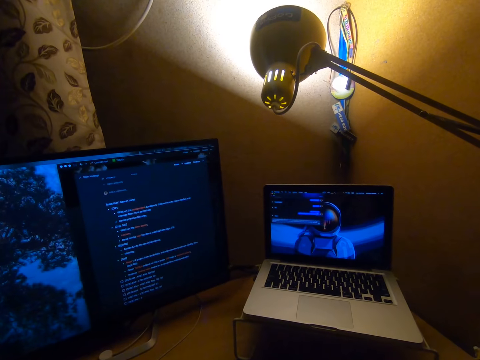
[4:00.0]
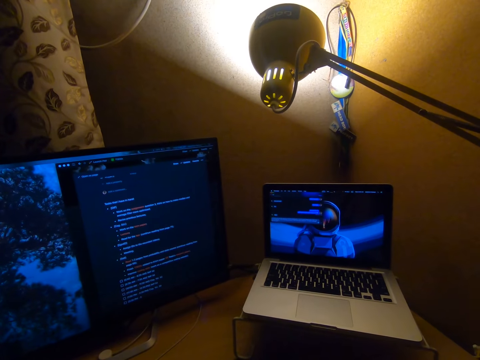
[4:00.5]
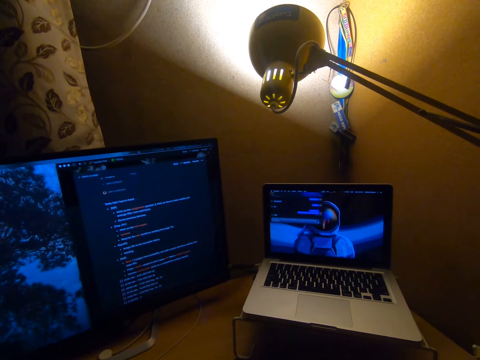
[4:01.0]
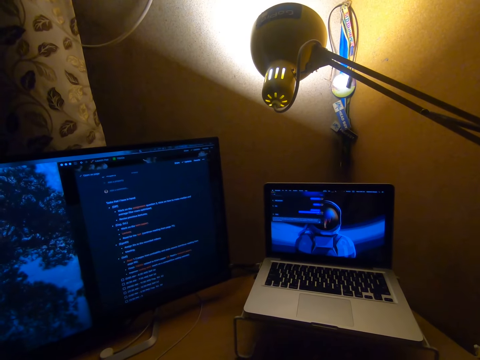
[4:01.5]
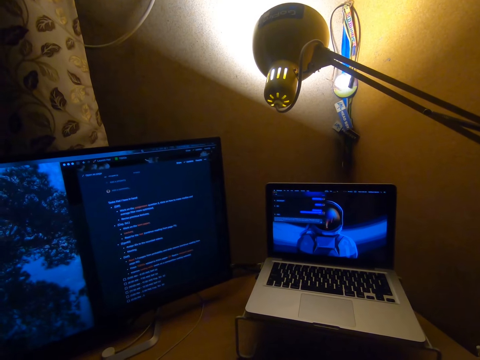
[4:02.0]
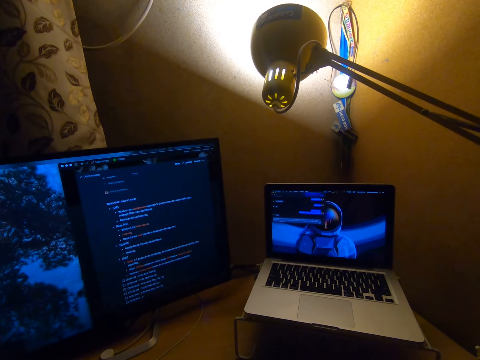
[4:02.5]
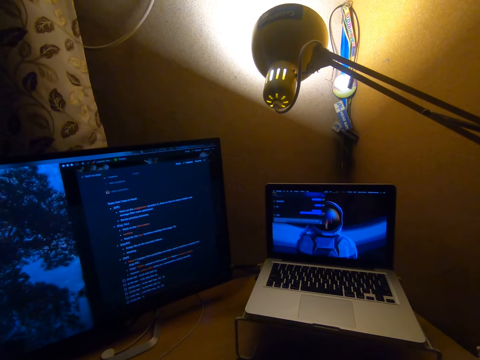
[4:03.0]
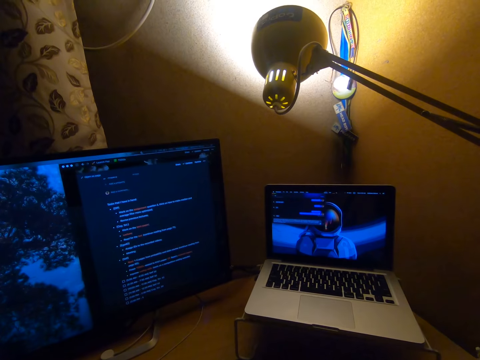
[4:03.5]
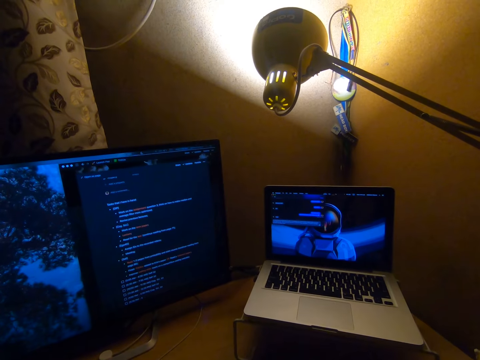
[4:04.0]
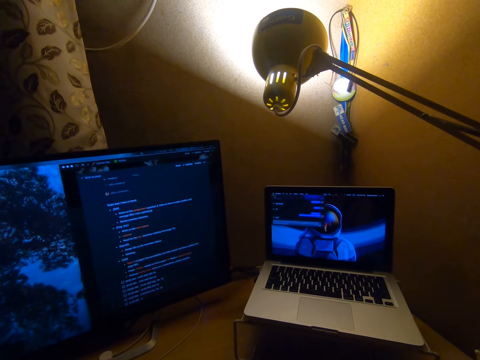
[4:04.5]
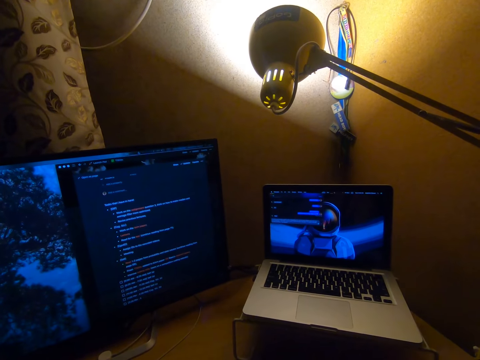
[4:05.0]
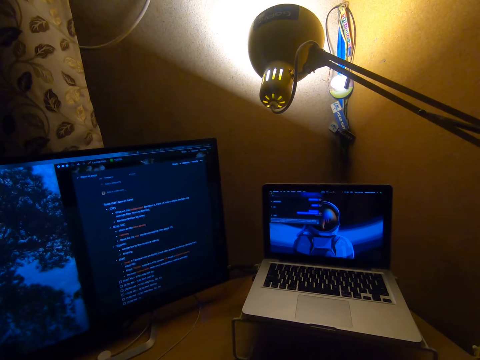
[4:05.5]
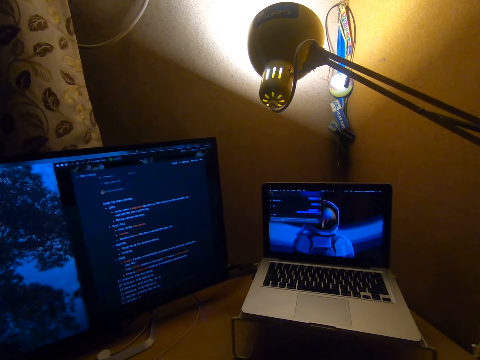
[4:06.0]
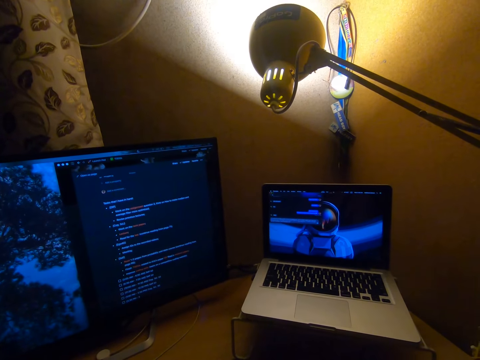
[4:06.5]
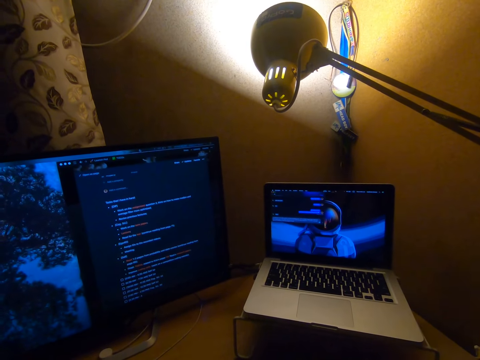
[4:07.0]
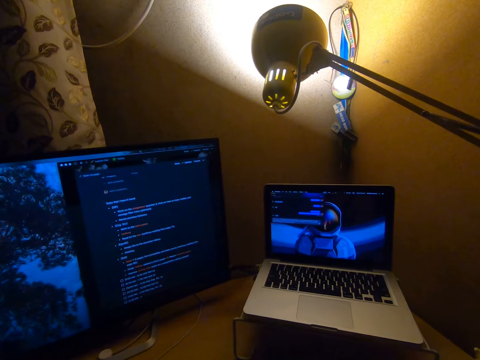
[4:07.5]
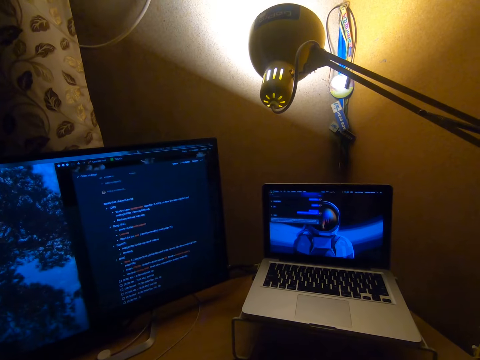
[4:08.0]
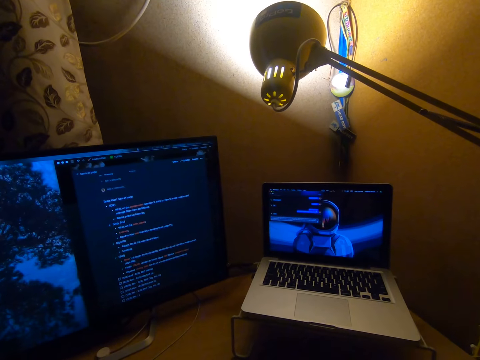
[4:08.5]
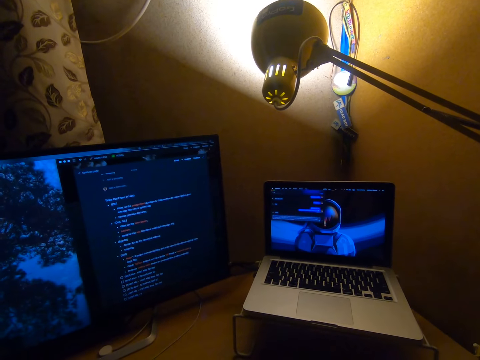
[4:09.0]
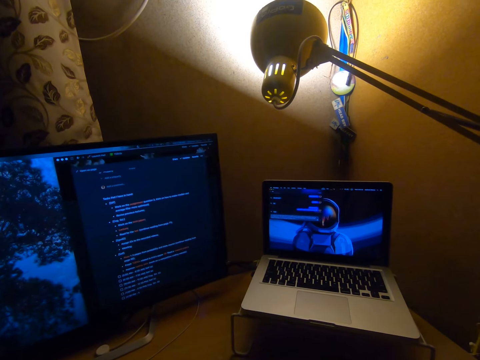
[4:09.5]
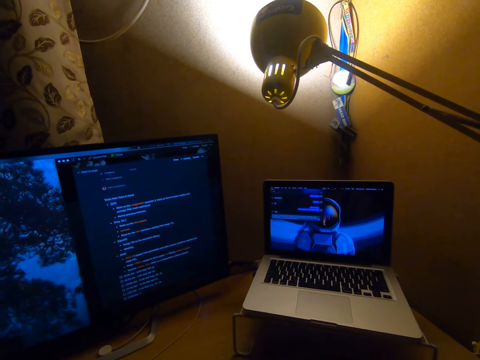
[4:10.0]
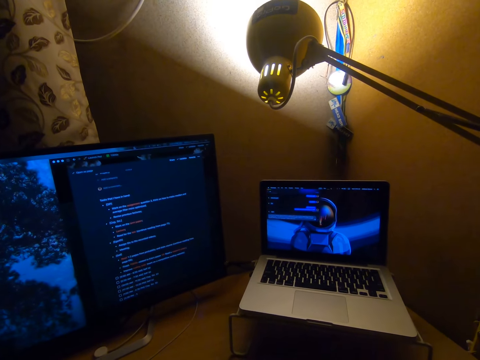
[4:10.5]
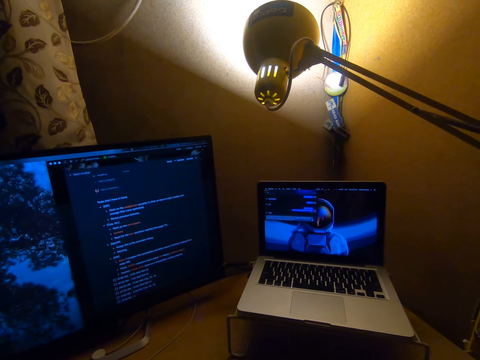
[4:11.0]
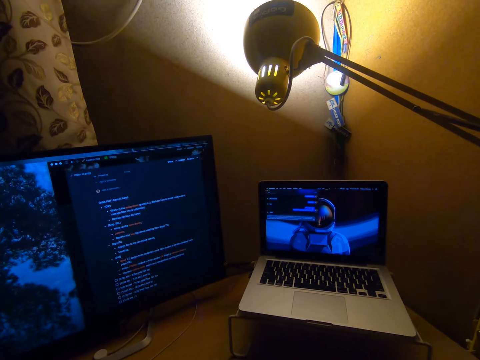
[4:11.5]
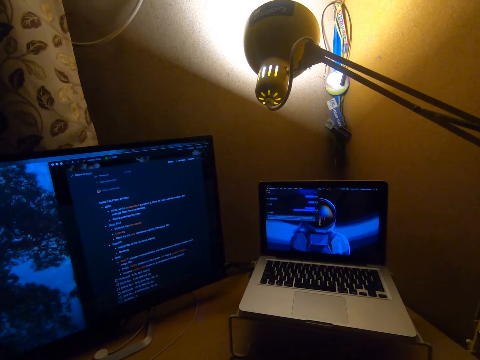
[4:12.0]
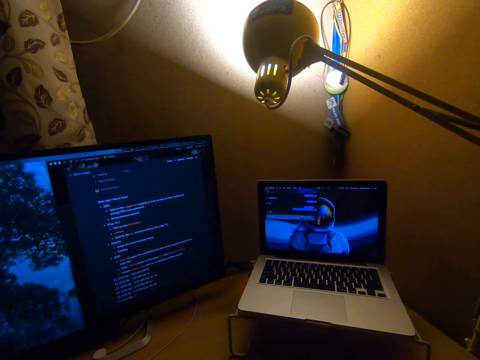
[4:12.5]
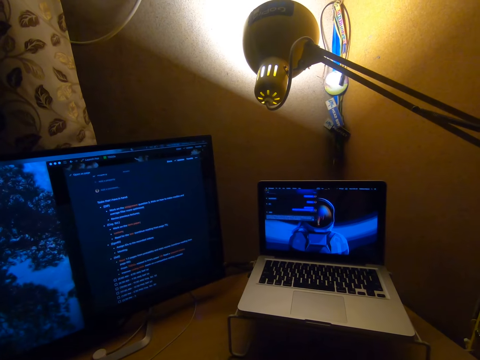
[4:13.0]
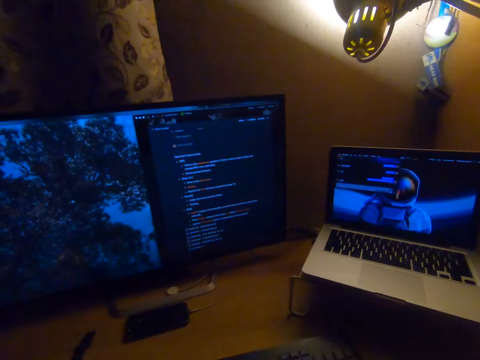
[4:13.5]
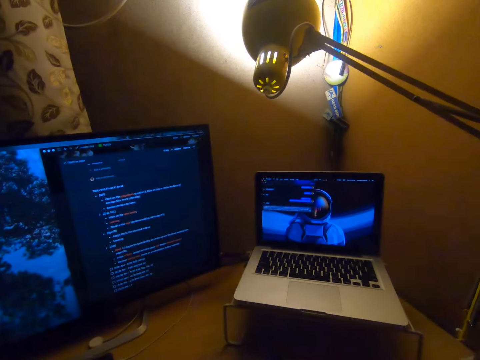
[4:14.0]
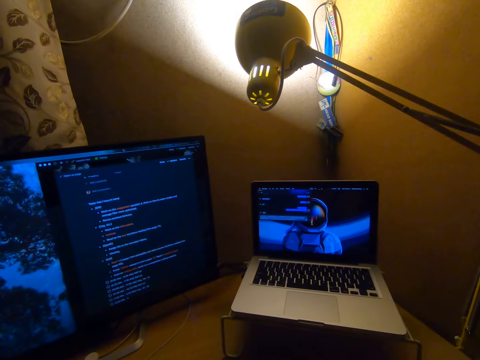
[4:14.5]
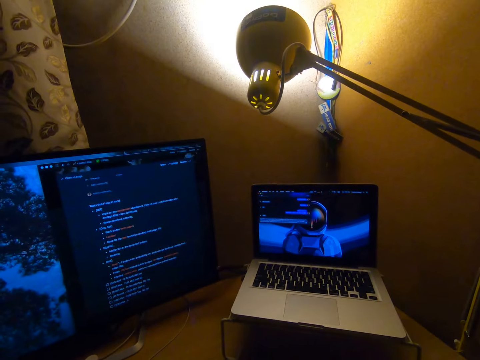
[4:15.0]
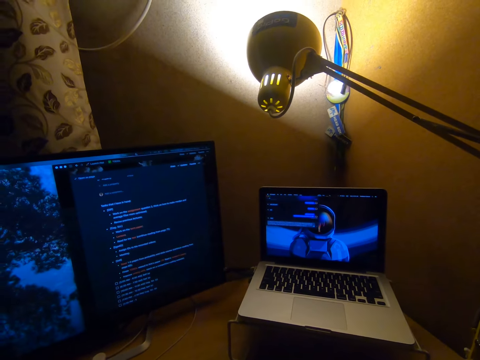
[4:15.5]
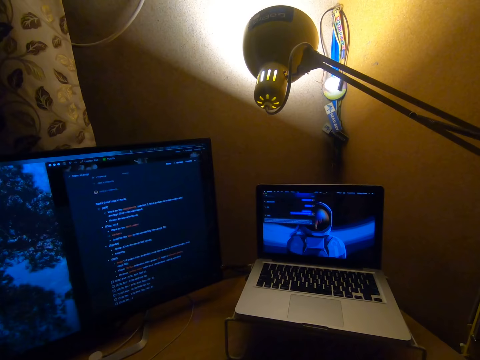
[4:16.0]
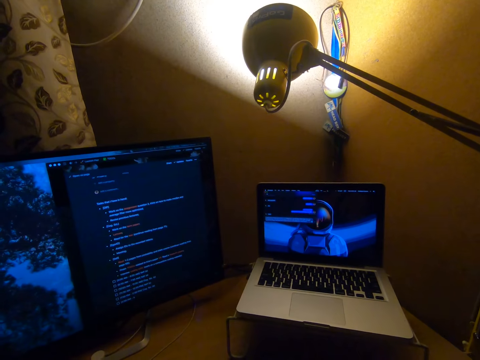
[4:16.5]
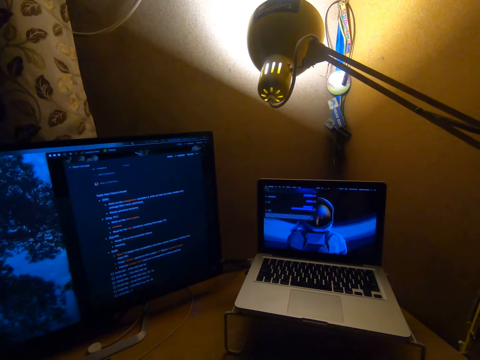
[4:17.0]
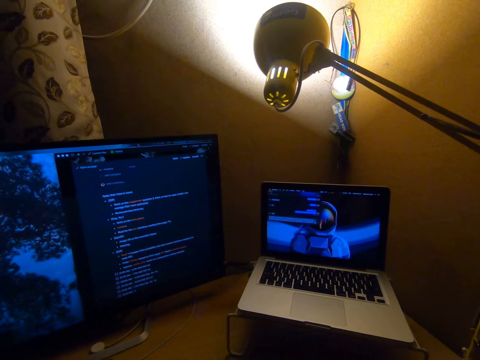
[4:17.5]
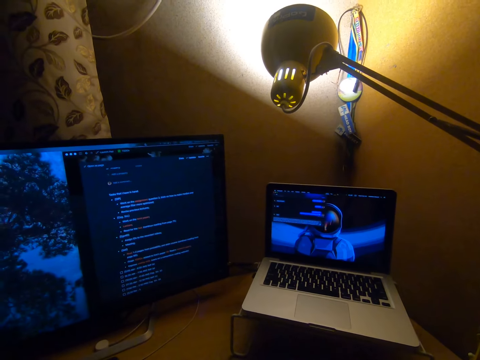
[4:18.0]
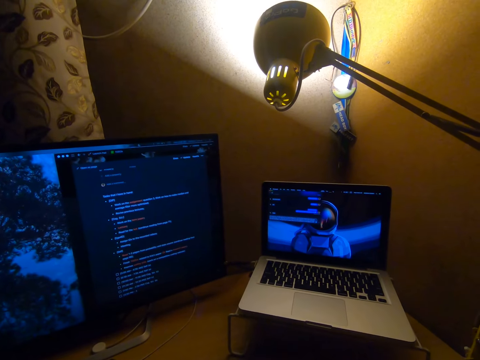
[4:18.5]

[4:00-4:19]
The camera wearer types a sentence. He moves his head.

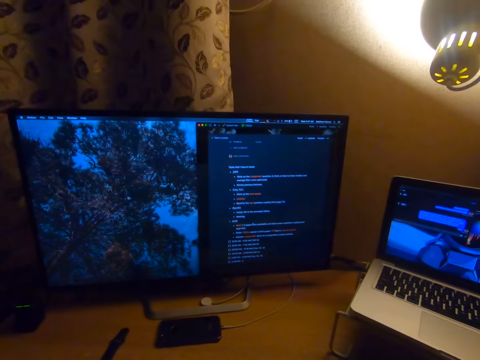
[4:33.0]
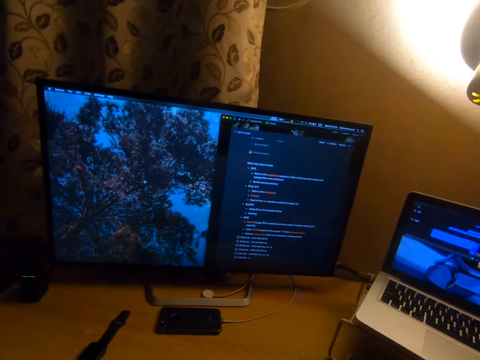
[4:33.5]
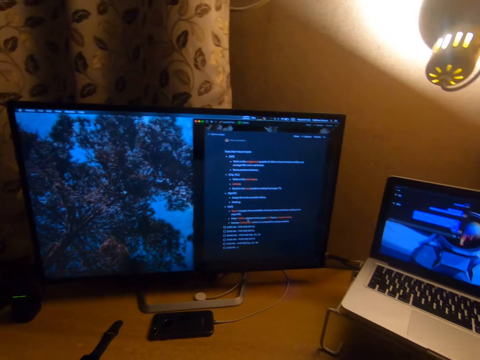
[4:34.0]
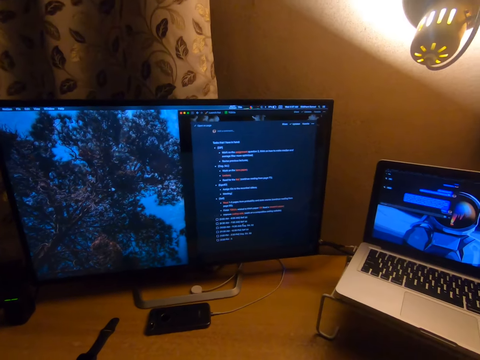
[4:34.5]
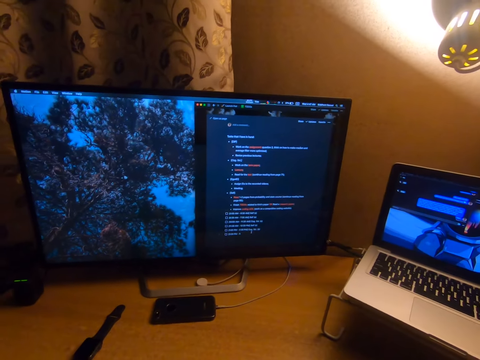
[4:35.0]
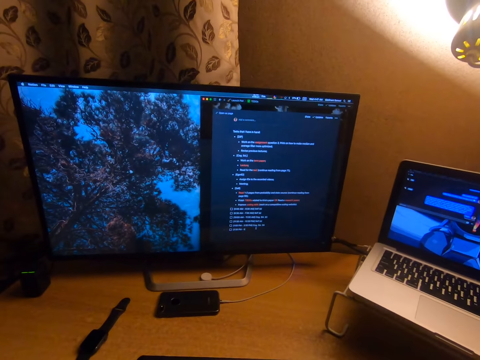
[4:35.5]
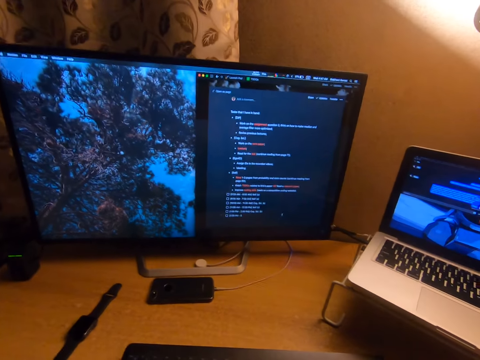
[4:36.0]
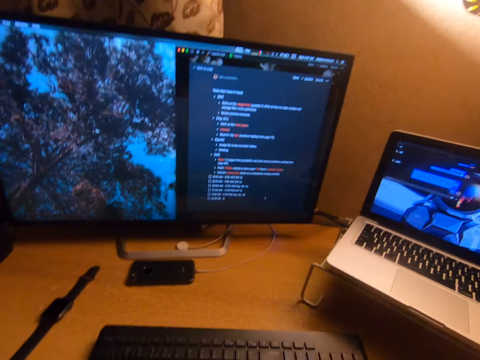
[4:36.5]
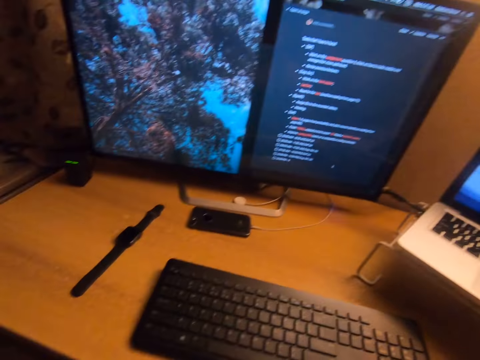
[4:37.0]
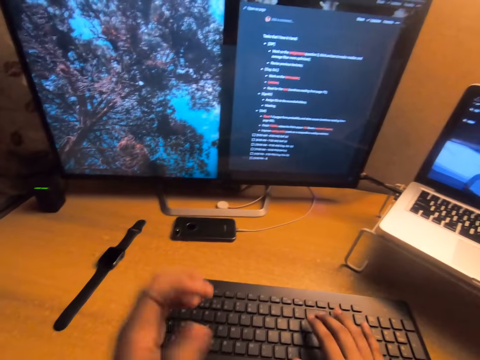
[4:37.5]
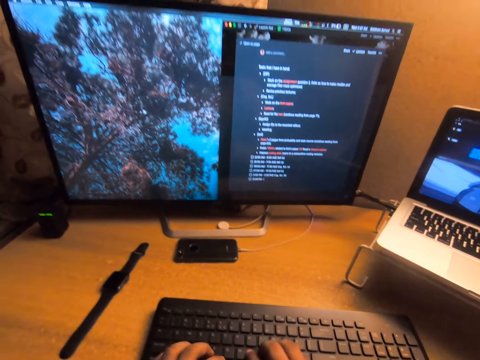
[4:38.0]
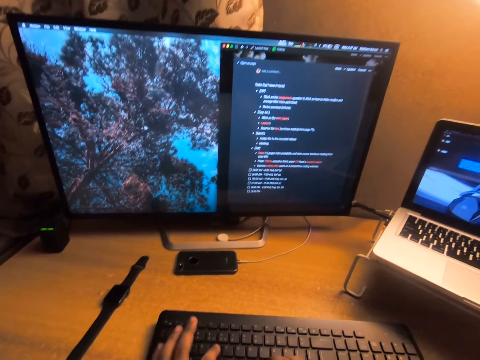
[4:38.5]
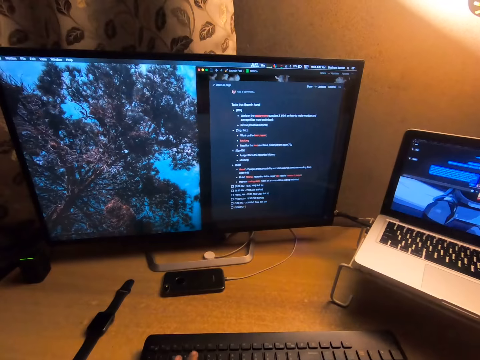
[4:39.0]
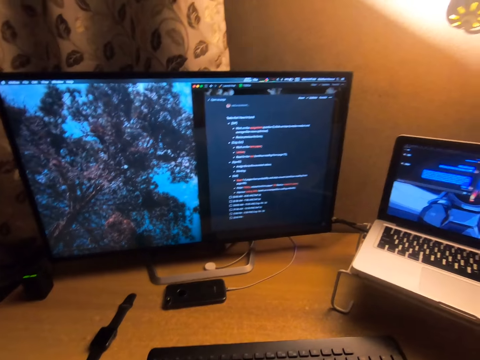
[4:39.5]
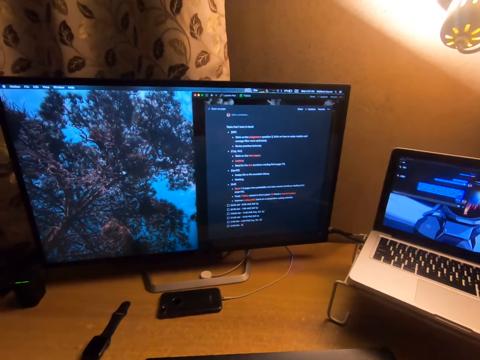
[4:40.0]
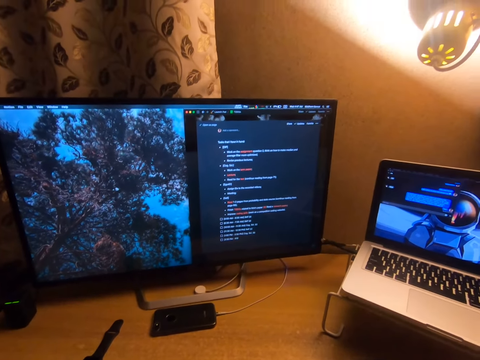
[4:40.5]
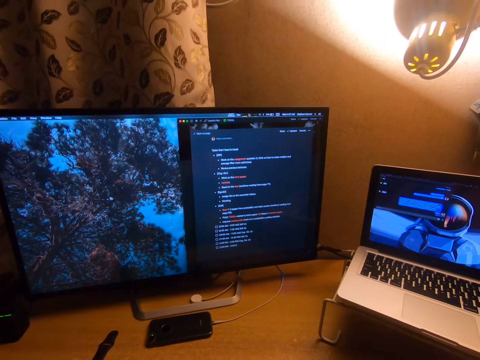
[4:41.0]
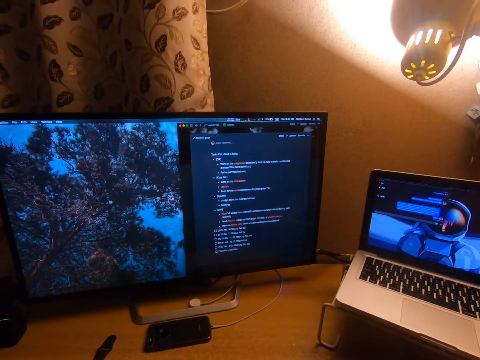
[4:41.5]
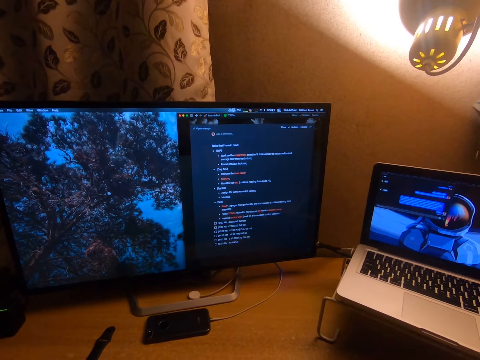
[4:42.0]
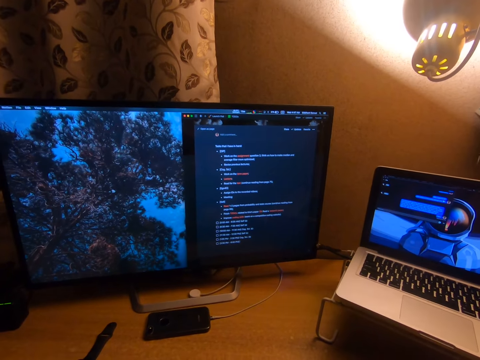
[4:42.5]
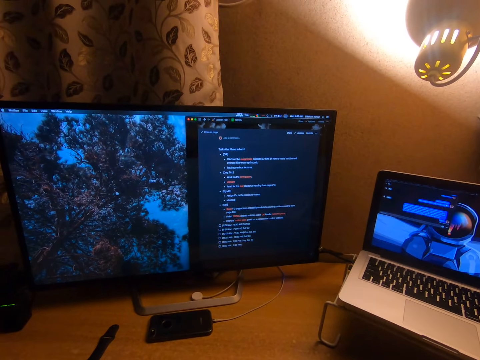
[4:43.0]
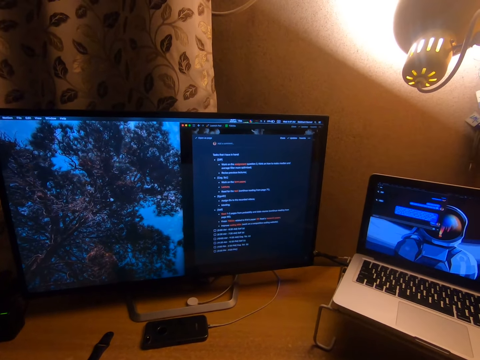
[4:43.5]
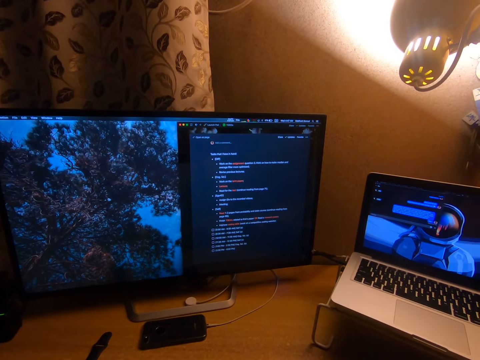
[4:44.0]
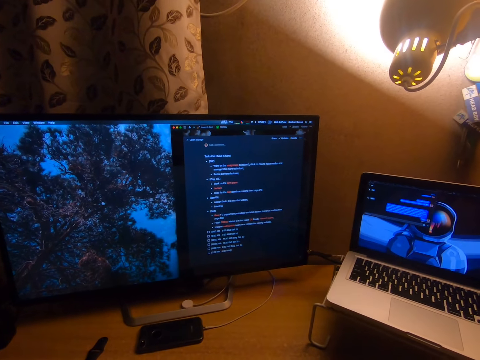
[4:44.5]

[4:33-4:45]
The camera wearer uses a mouse. He raises his hand. He types a sentence. He moves his head.
